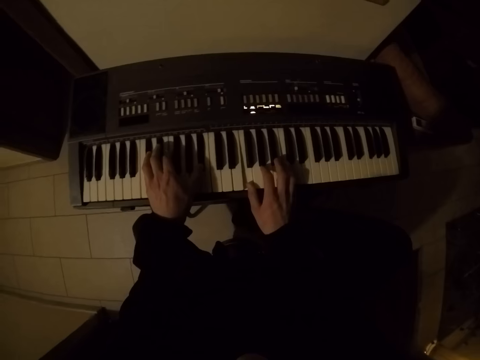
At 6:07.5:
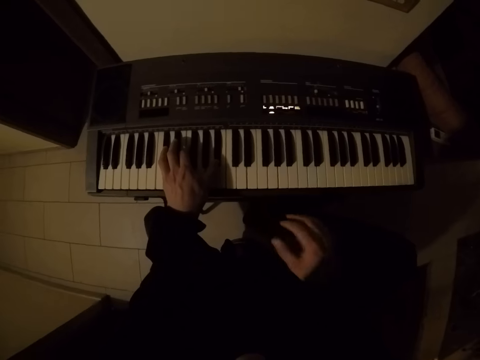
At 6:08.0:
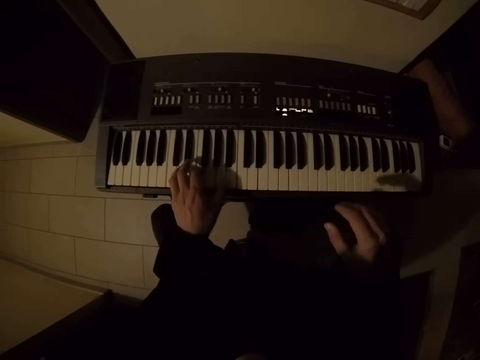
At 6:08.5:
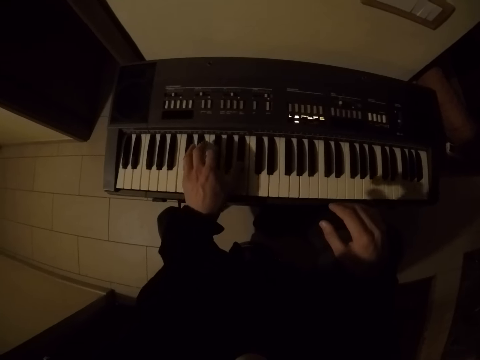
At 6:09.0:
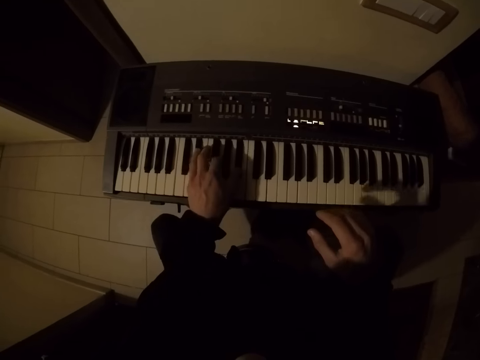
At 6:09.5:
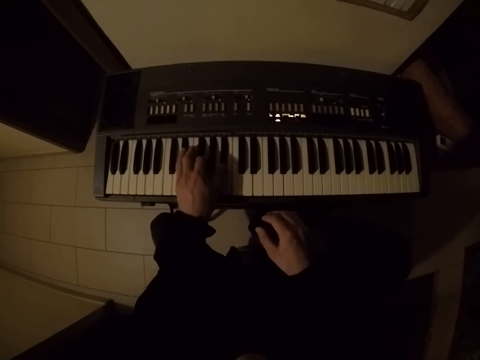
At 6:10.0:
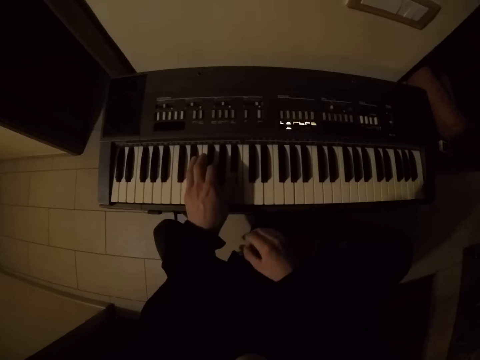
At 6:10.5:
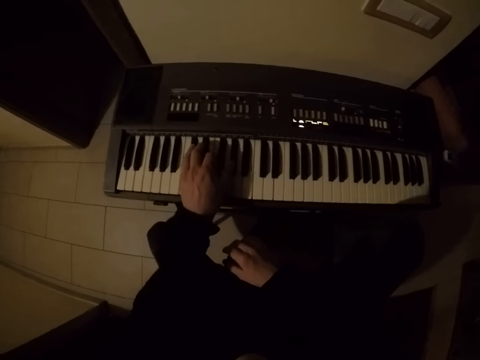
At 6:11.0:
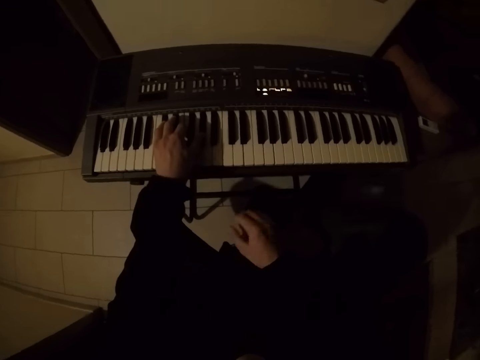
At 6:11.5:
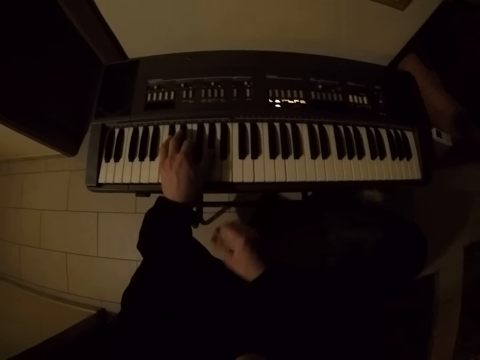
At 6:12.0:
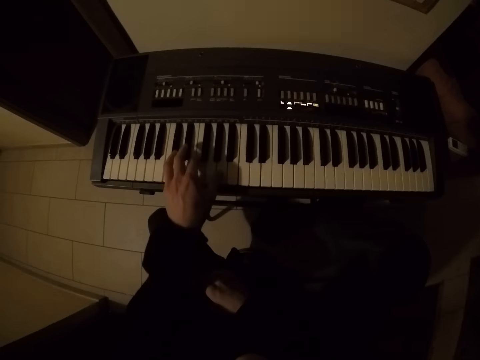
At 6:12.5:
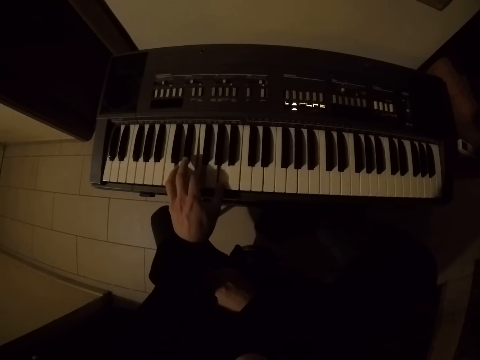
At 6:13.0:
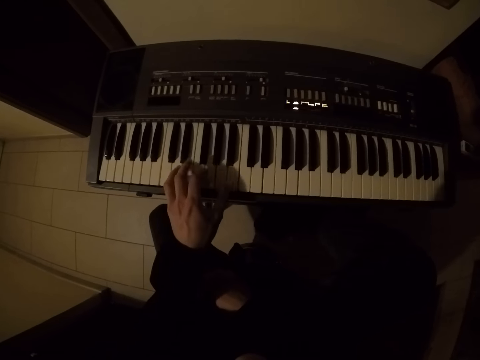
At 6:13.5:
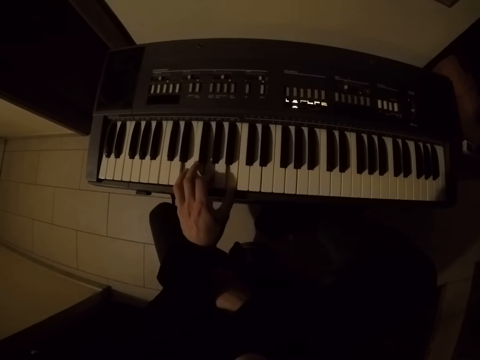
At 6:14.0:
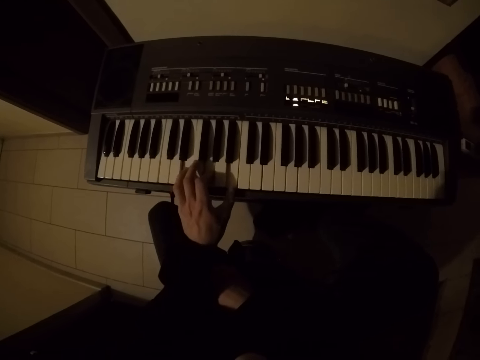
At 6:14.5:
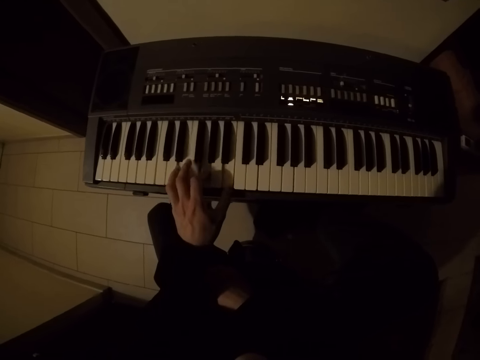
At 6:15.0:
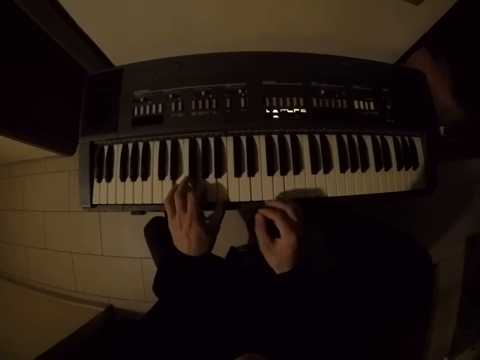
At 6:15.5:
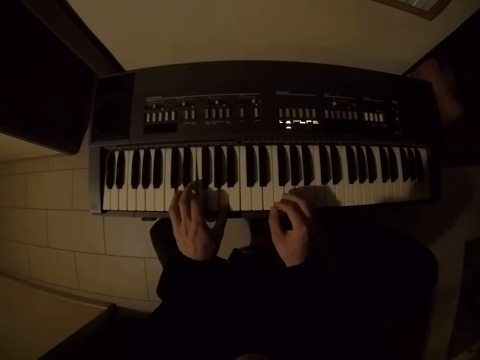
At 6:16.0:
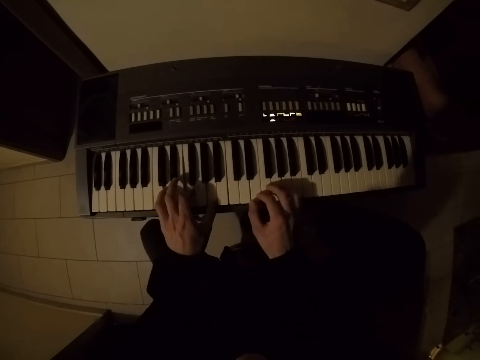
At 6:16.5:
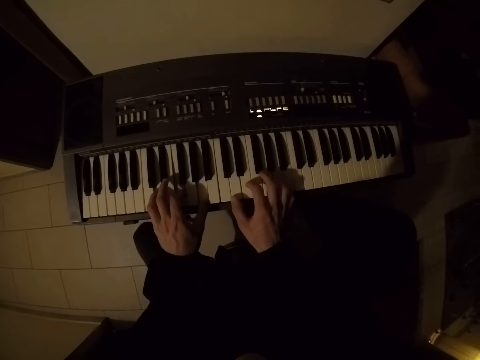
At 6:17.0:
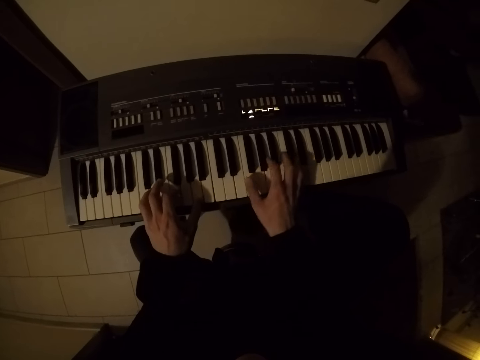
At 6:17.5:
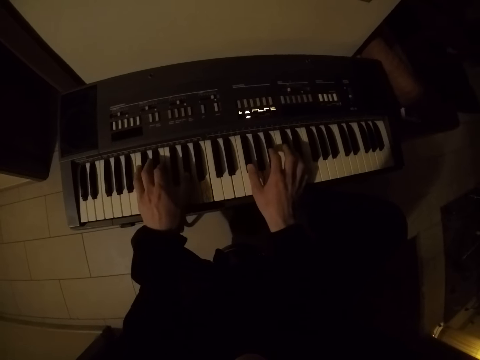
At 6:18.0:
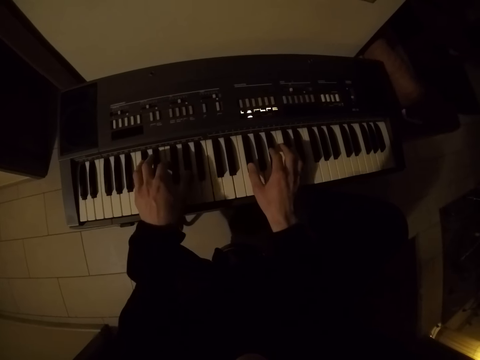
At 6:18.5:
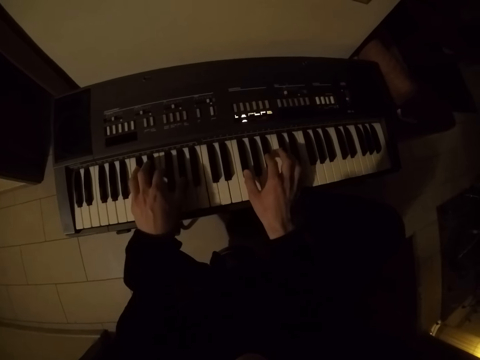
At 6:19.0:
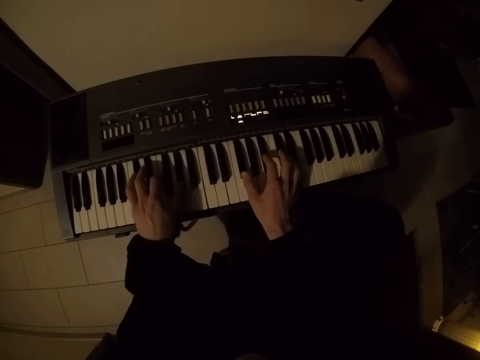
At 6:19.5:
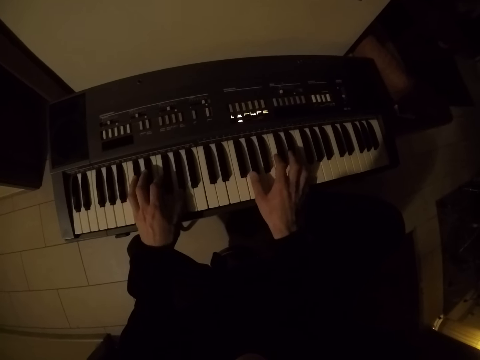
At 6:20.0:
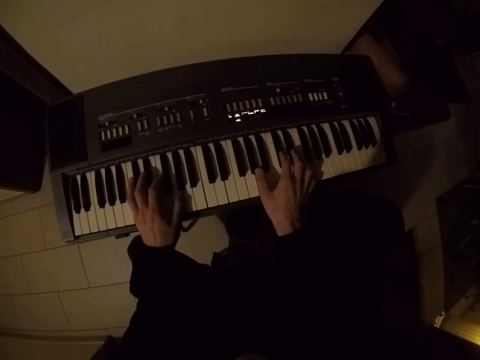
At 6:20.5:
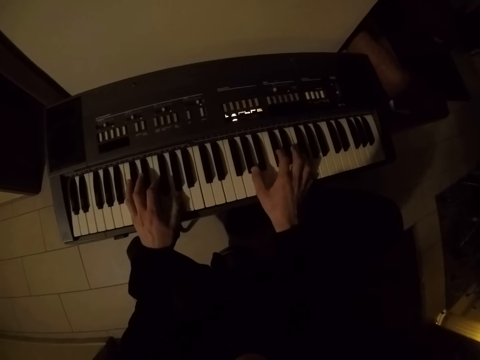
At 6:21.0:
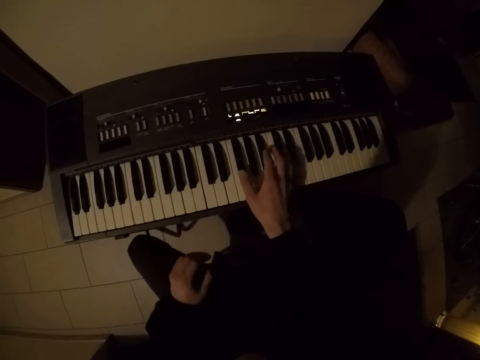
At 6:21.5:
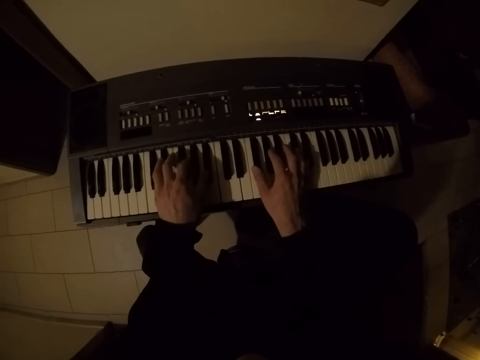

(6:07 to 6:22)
The camera wearer plays a piano with his left hand. He plays the piano with both hands.

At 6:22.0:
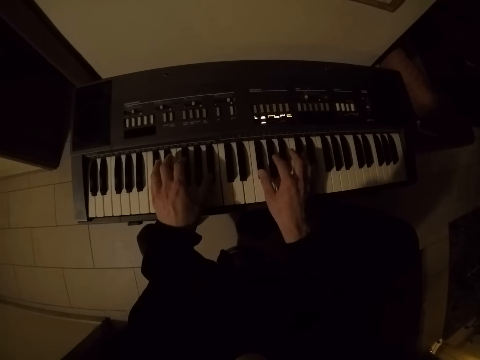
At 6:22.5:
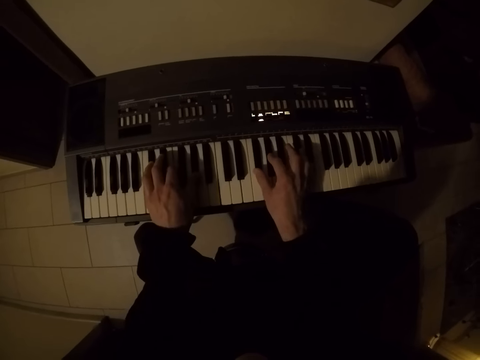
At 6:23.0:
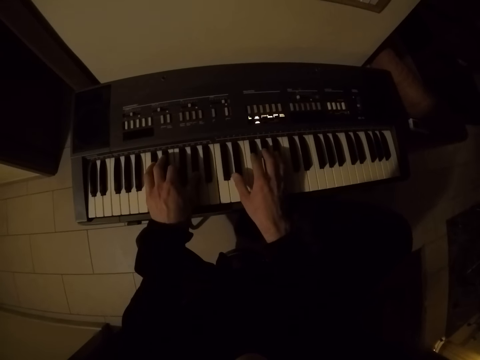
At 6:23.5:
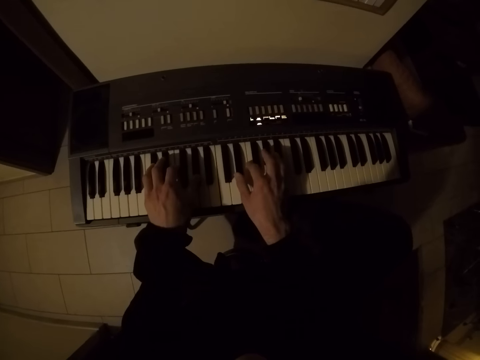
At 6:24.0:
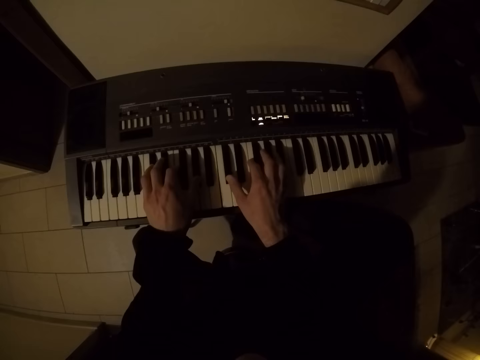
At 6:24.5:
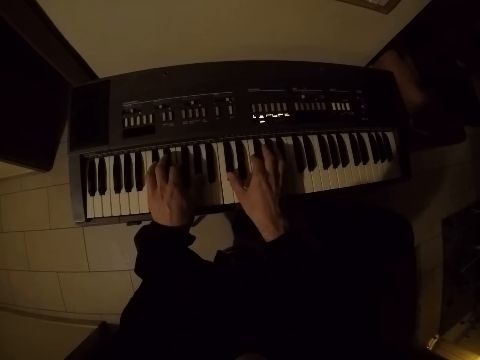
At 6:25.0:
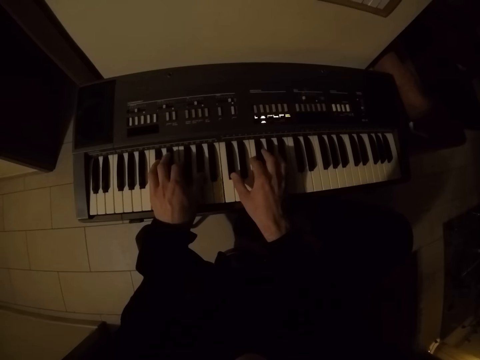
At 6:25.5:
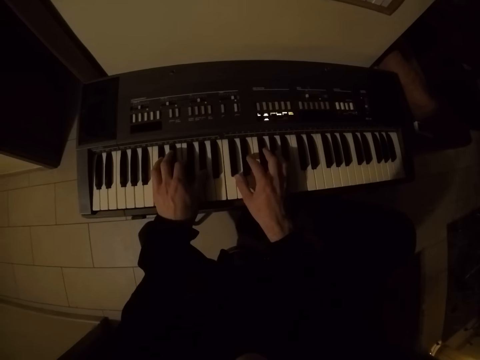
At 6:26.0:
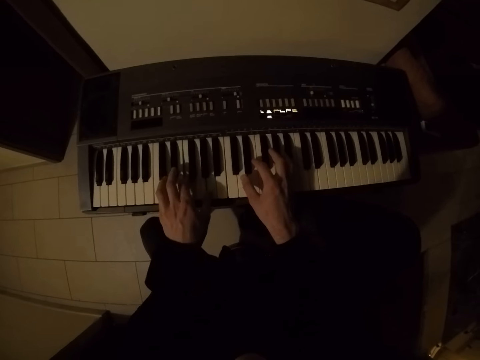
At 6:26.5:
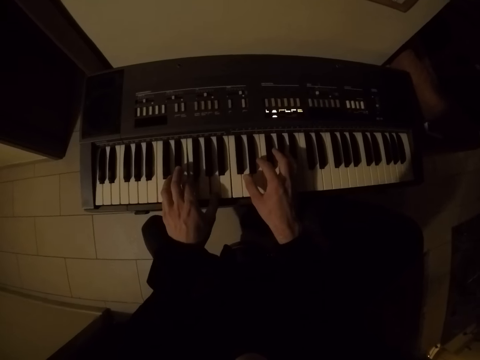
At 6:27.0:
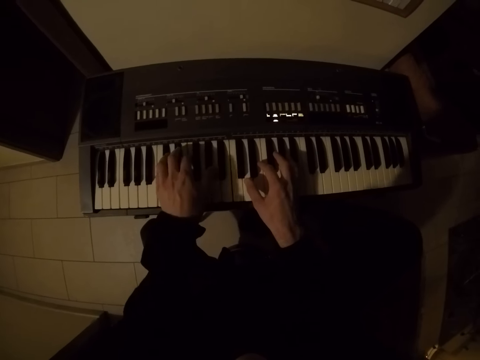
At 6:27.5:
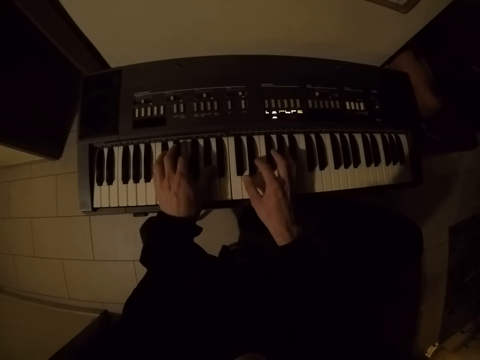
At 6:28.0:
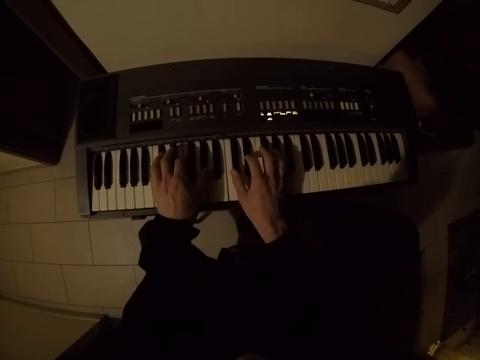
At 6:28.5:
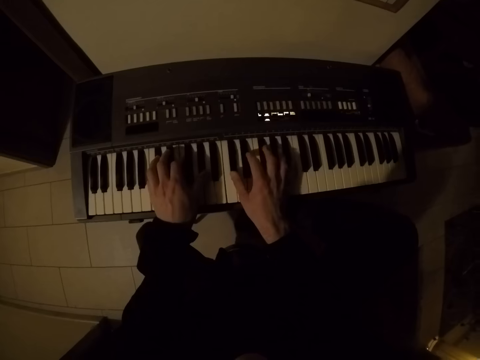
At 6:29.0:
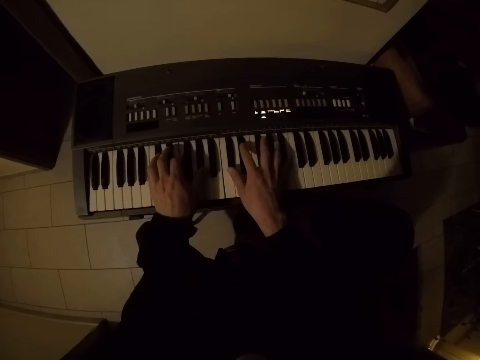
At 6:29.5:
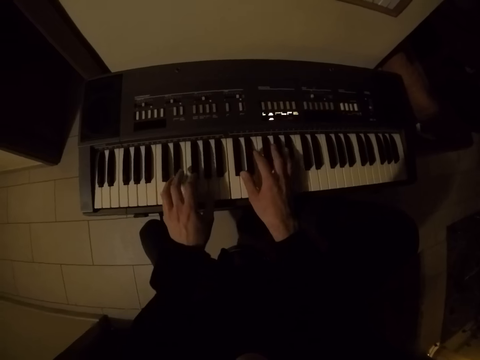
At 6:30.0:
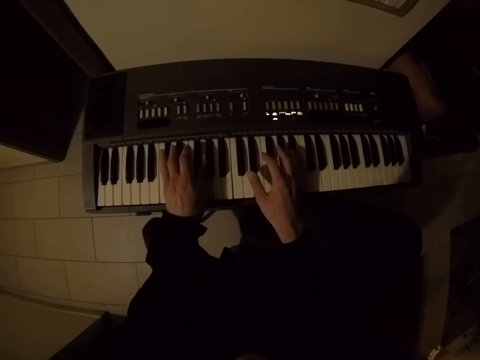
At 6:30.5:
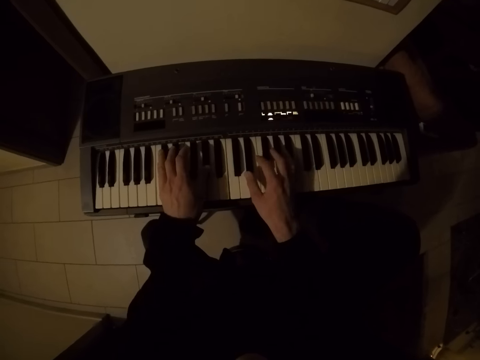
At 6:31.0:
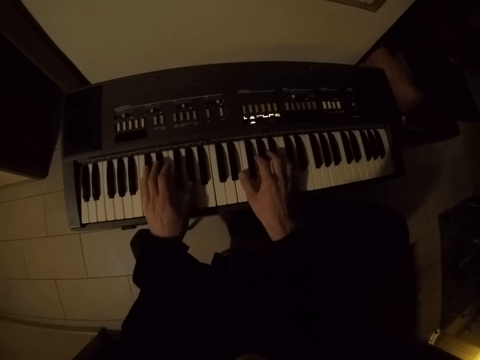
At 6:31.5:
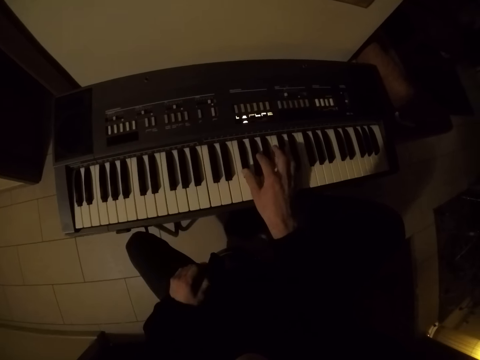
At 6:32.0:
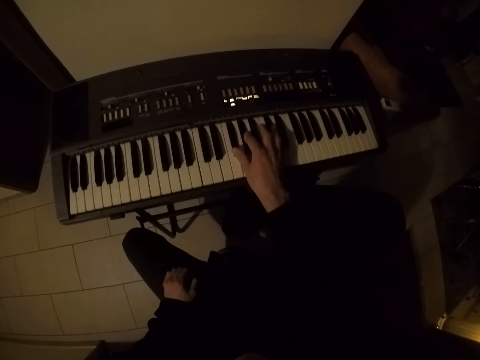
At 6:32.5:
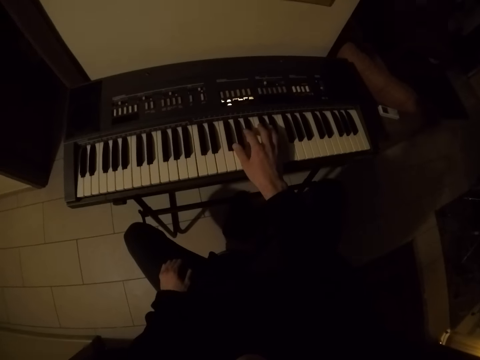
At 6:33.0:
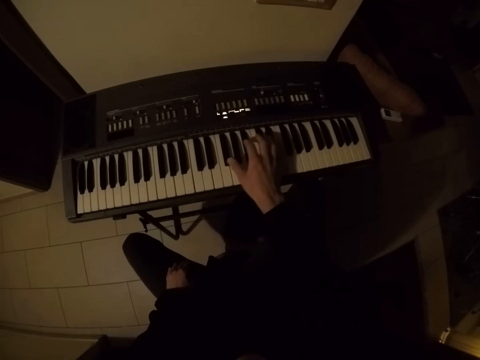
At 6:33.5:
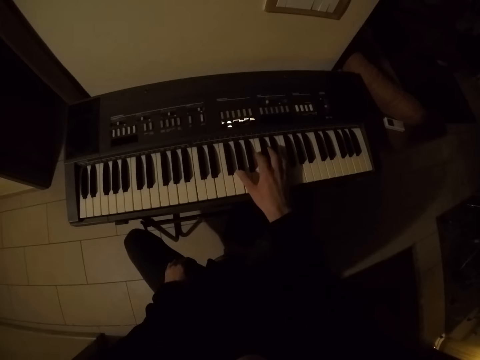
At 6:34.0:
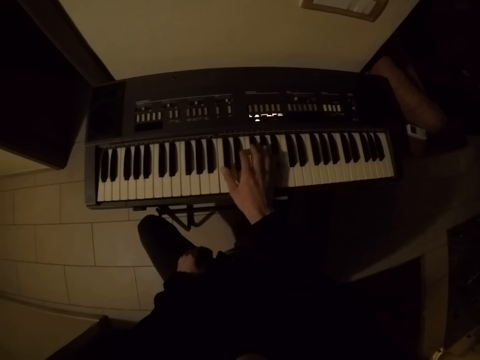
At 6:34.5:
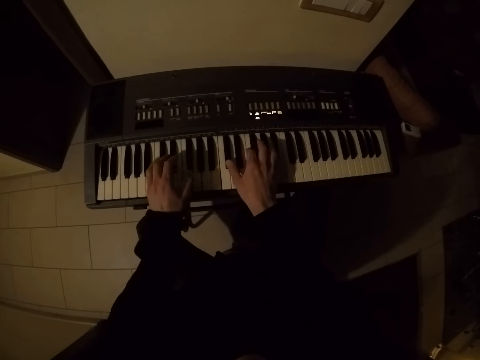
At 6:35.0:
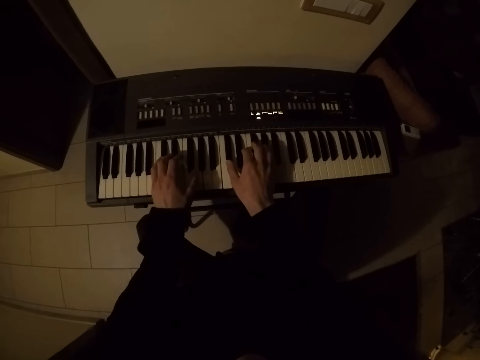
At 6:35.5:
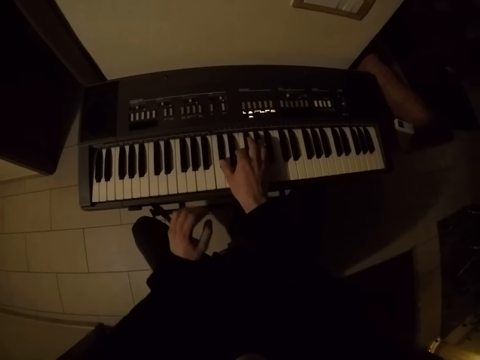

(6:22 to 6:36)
The camera wearer plays a piano with his right hand. He plays the piano with both hands.
